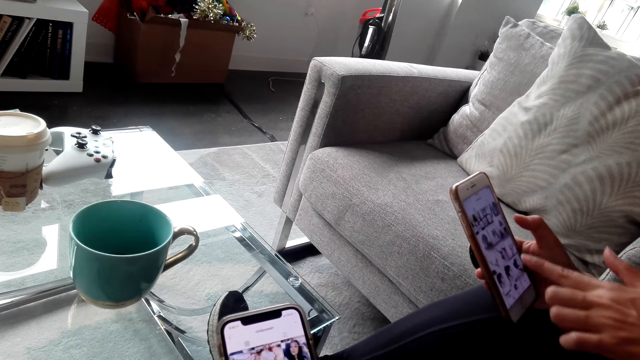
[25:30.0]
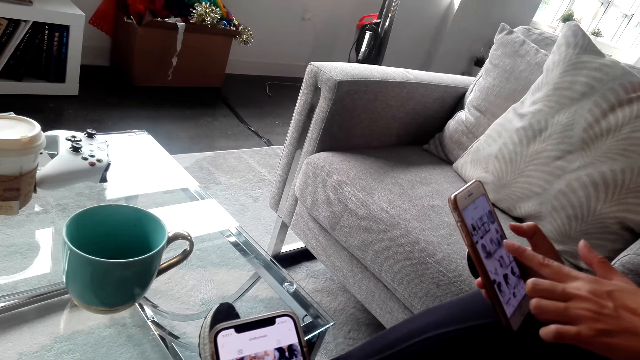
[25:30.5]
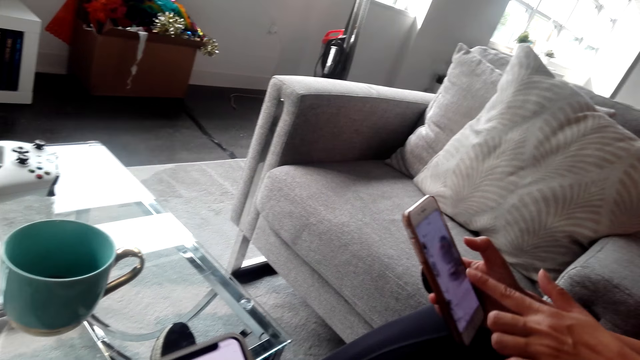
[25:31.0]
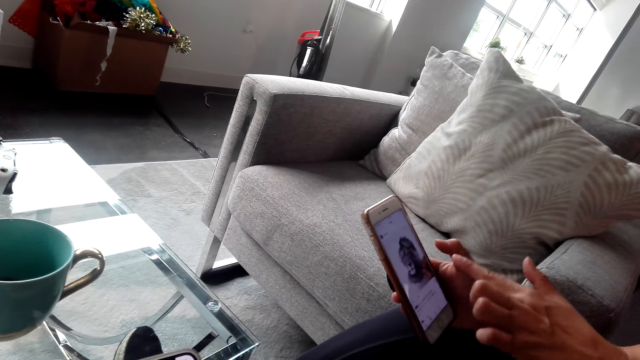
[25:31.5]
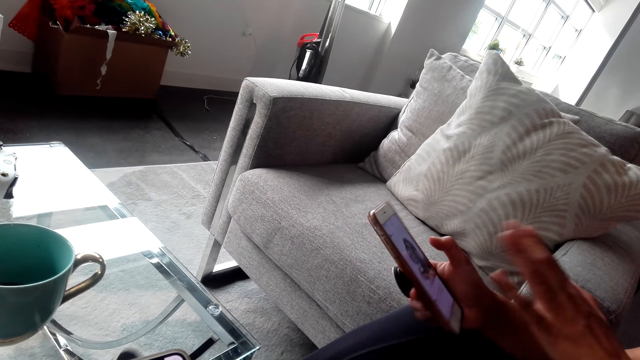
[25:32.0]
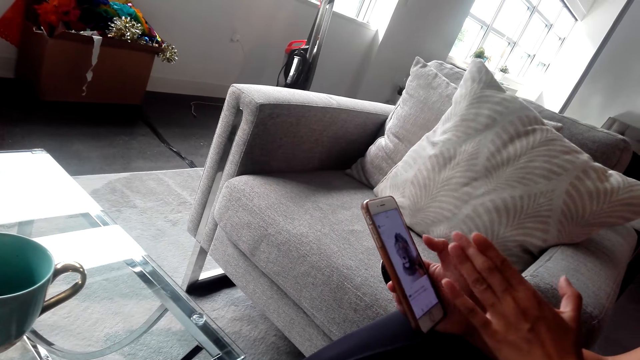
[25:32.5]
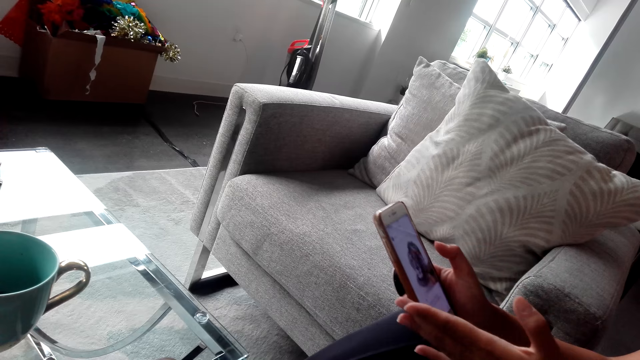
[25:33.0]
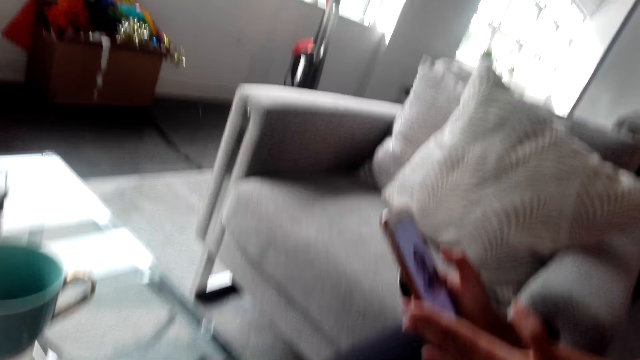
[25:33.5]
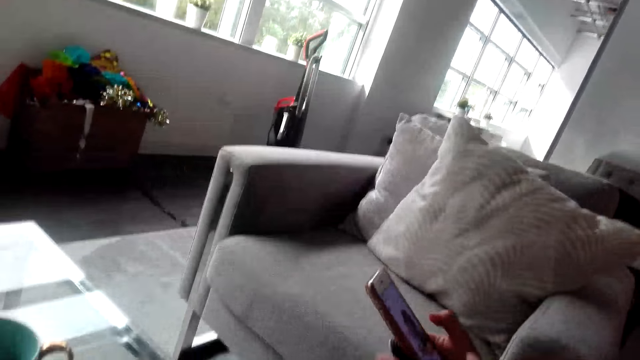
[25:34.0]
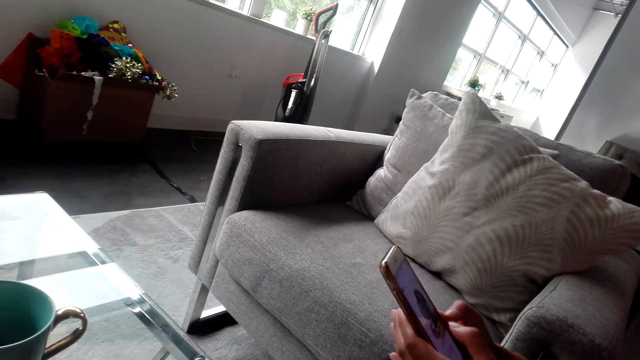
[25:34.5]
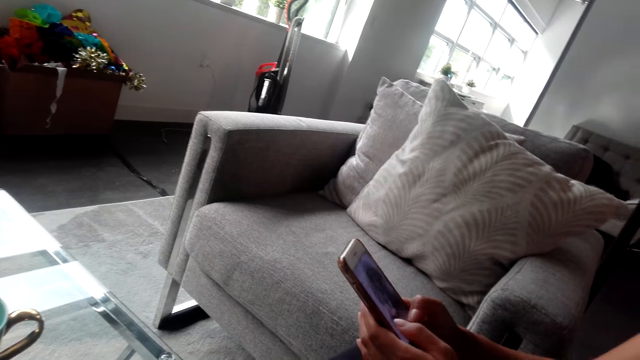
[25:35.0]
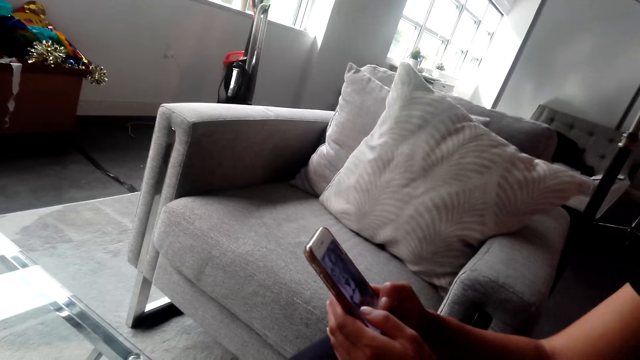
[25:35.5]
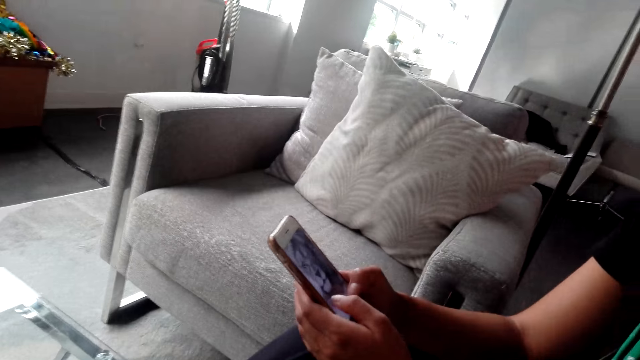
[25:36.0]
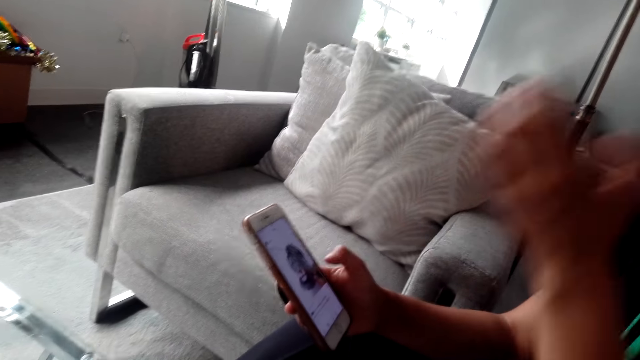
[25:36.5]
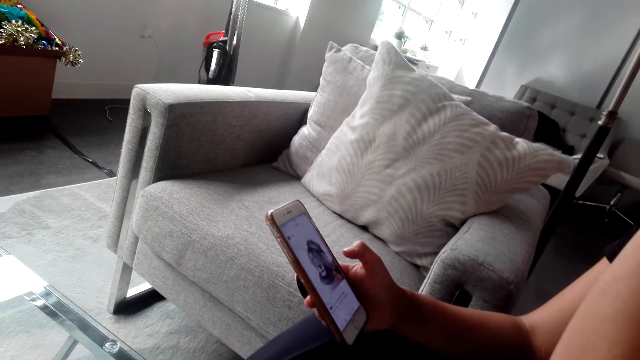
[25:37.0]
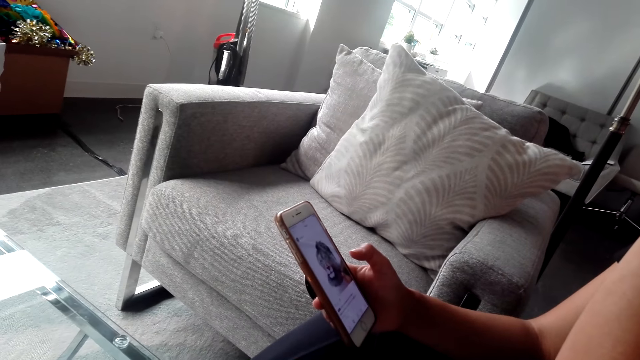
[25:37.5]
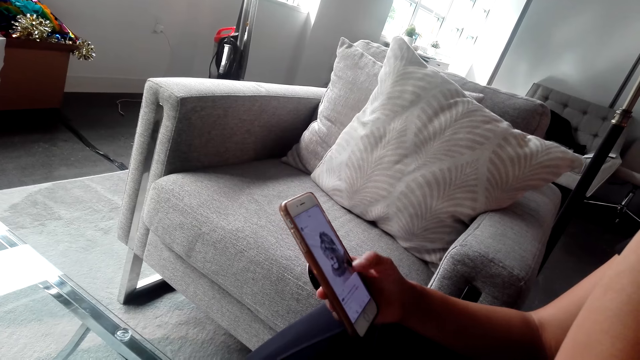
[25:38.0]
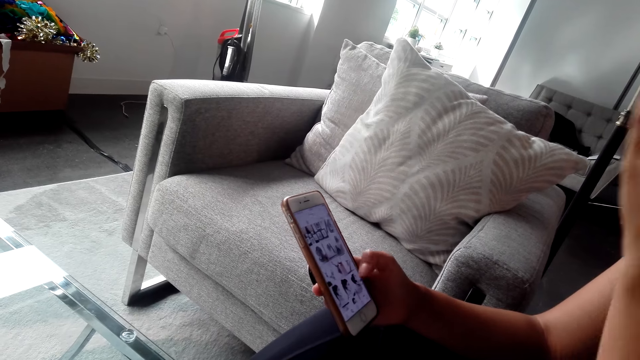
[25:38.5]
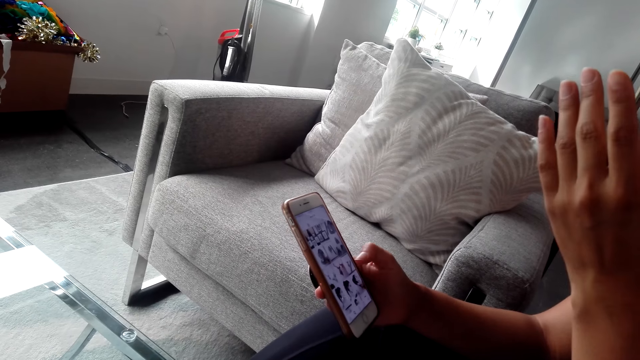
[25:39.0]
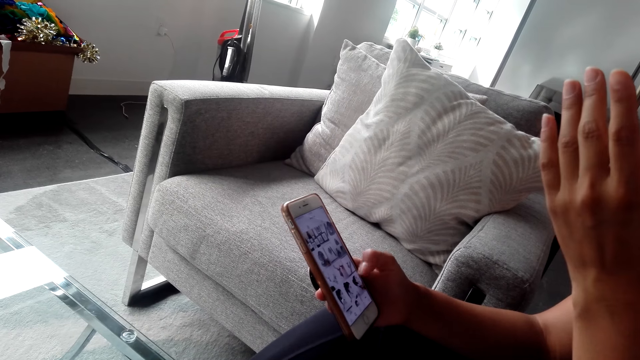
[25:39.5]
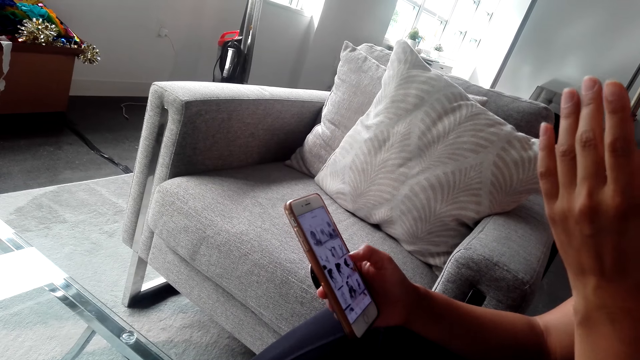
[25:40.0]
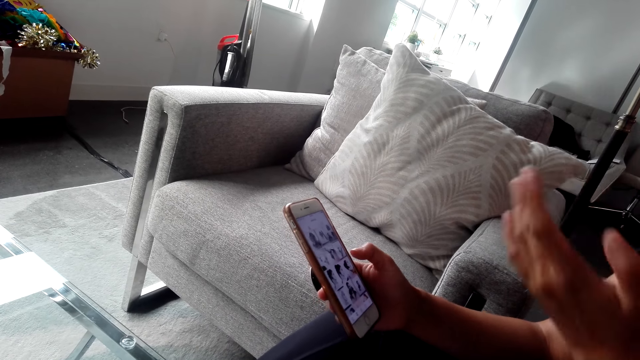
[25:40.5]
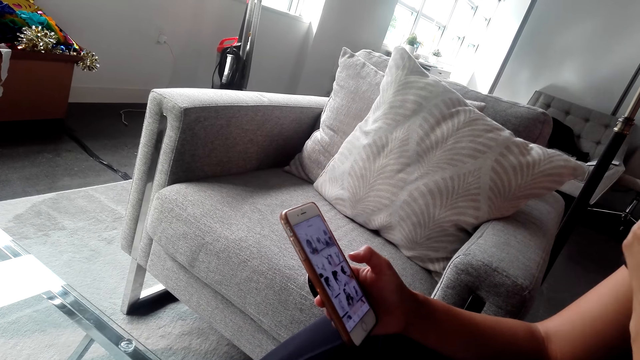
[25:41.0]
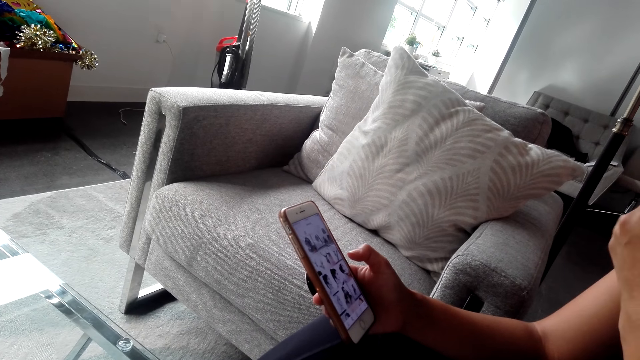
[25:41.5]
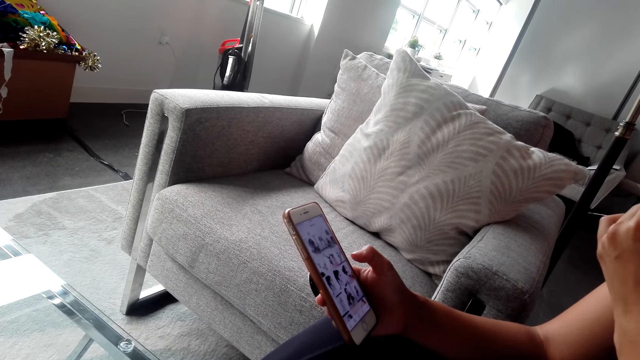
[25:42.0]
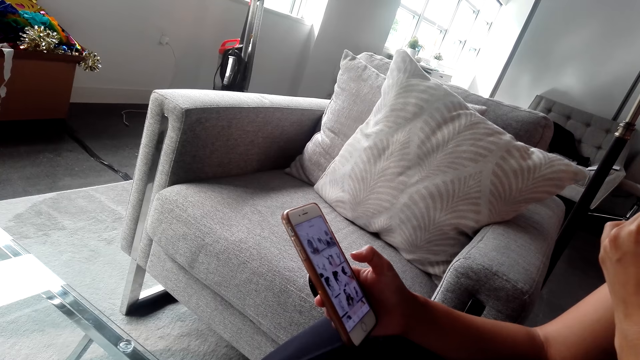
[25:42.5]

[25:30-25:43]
A woman touches the phone screen. She zooms a photo. She swipes the phone screen.

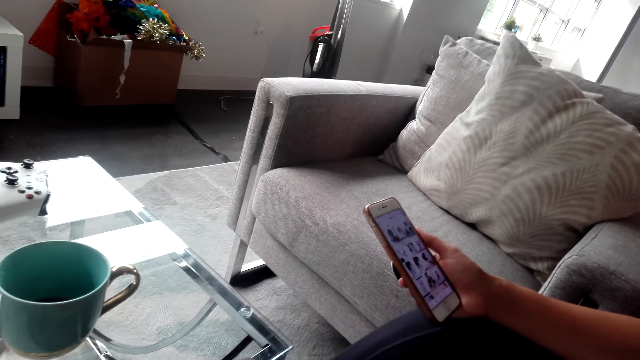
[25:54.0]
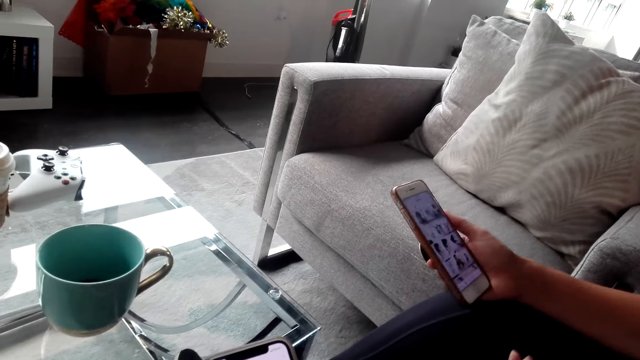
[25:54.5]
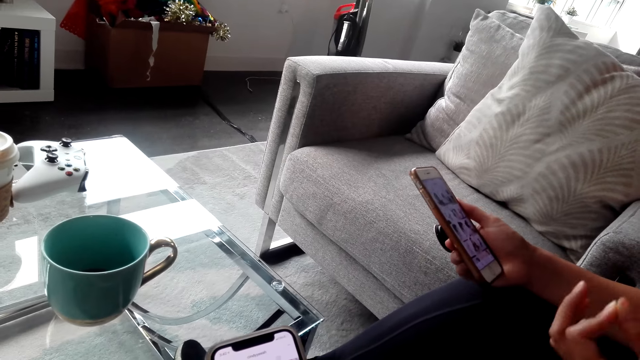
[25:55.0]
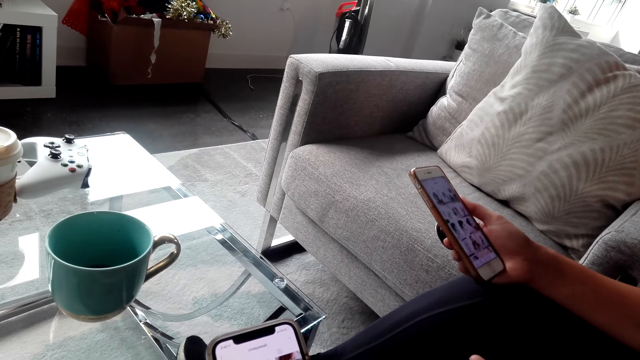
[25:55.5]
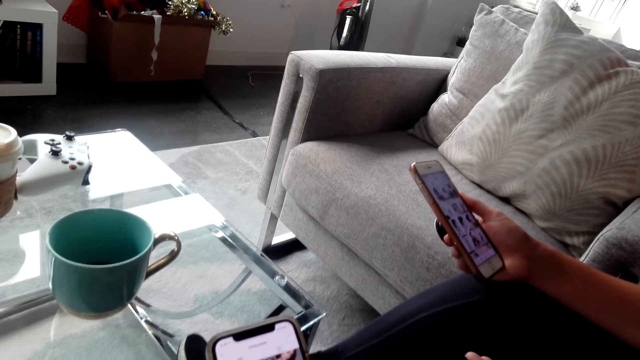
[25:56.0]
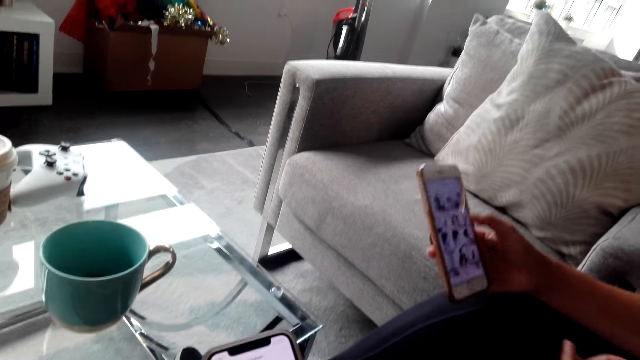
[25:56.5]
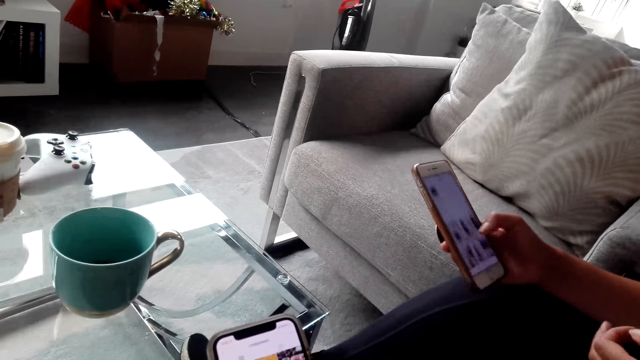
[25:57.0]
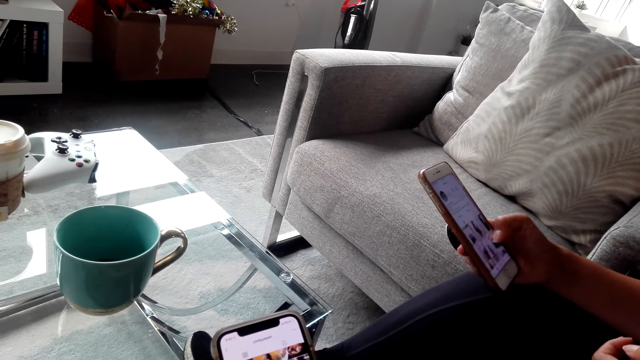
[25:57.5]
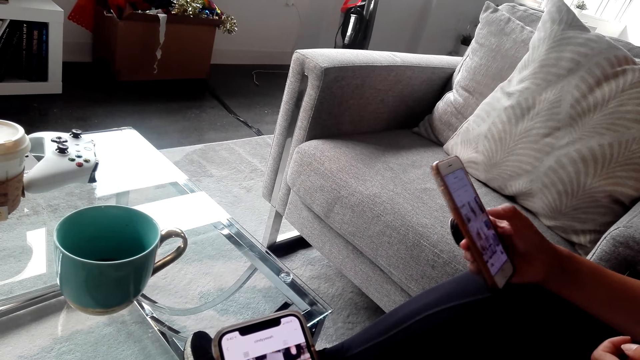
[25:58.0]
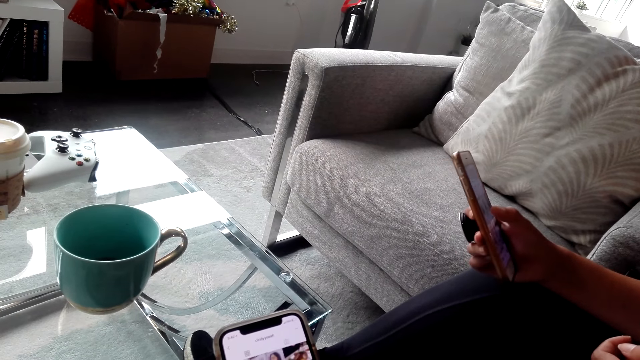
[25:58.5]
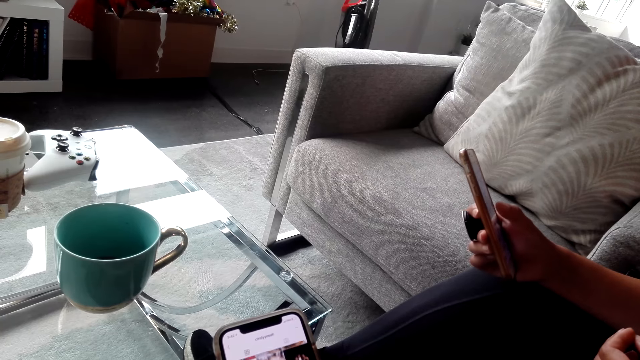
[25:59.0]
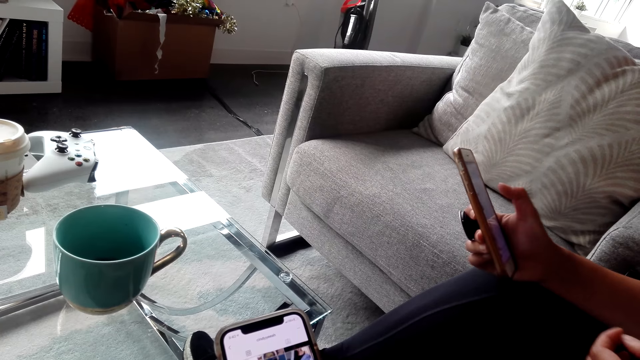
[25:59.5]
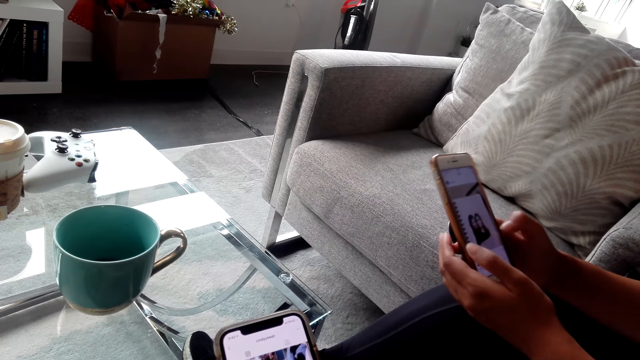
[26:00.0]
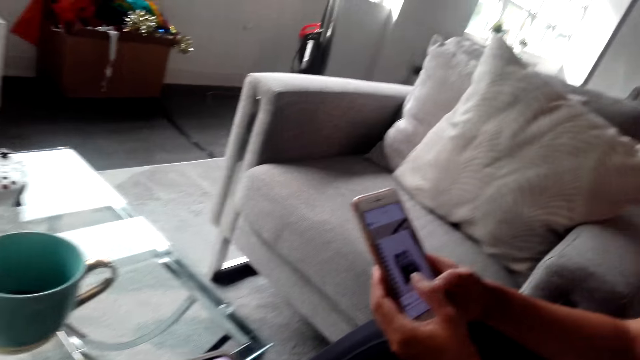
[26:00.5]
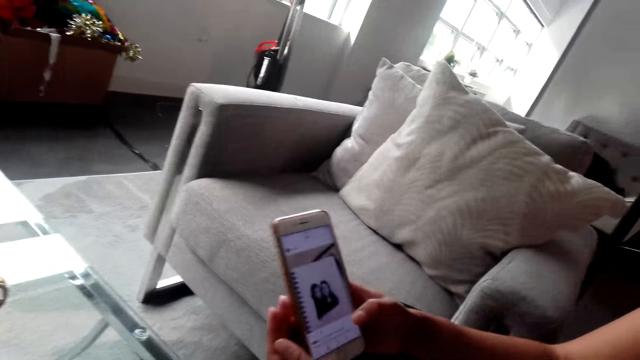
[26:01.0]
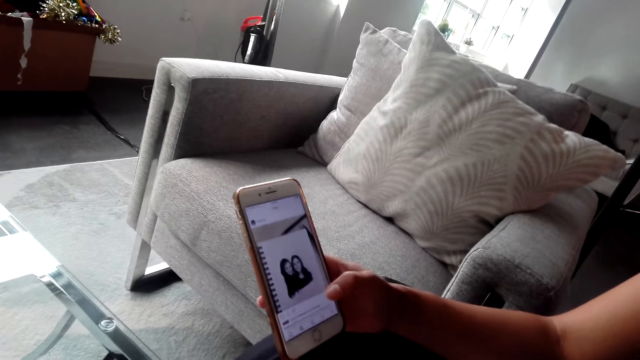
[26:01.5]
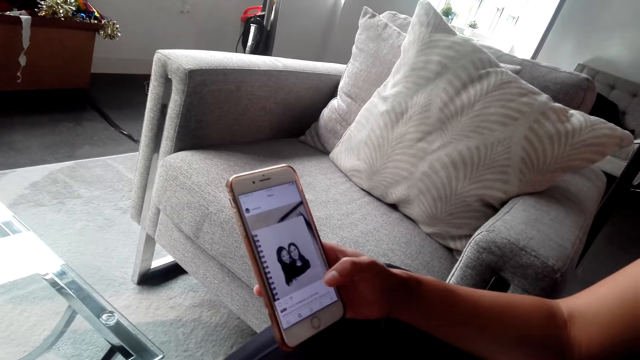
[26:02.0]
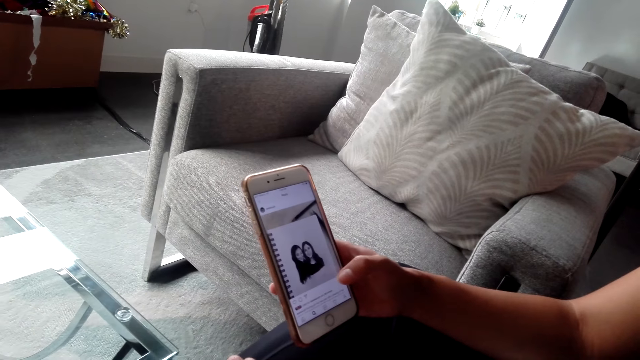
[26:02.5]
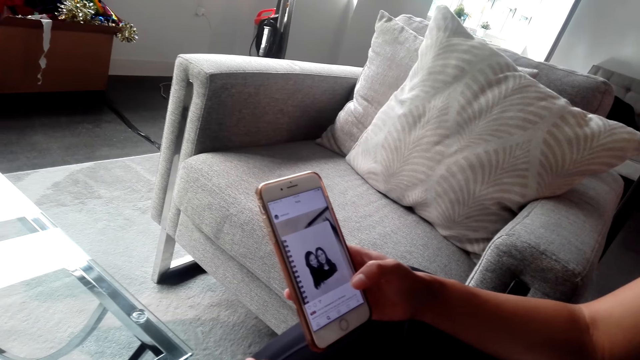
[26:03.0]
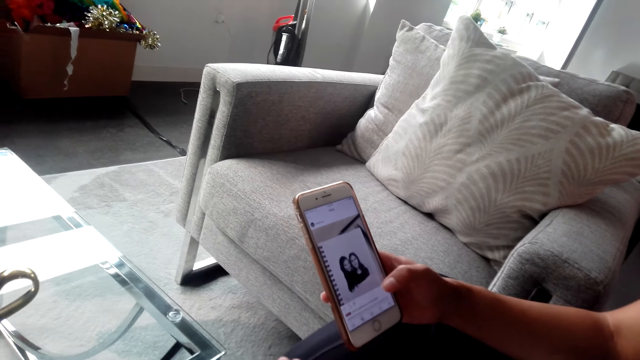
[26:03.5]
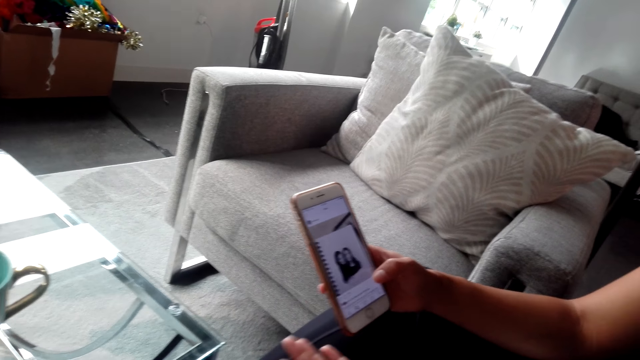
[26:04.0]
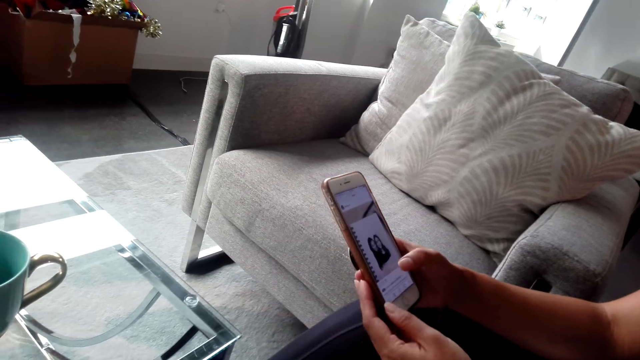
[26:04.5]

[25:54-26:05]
The camera wearer scrolls up the phone screen.
